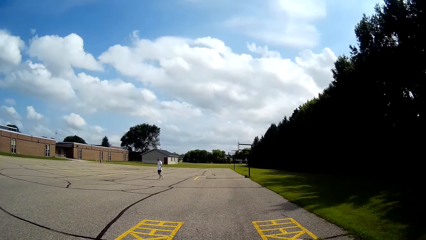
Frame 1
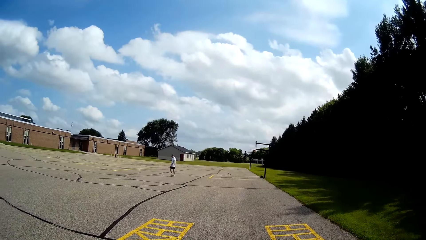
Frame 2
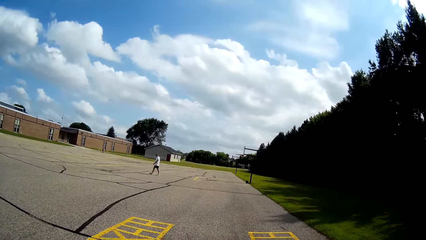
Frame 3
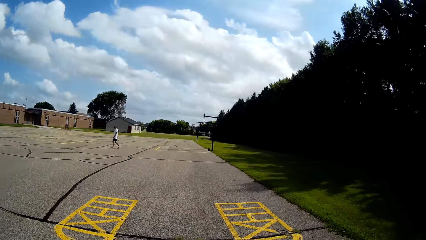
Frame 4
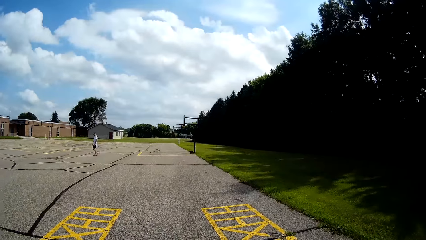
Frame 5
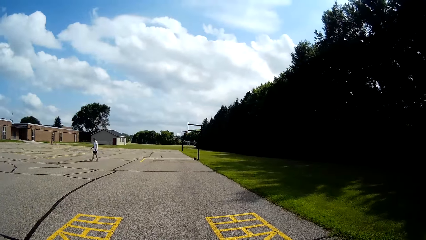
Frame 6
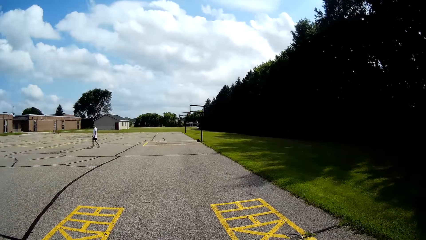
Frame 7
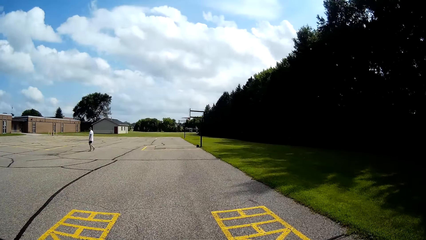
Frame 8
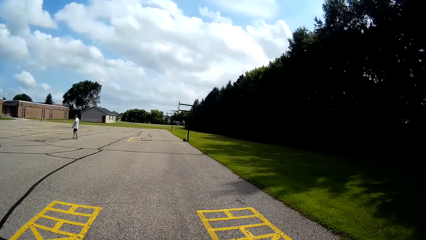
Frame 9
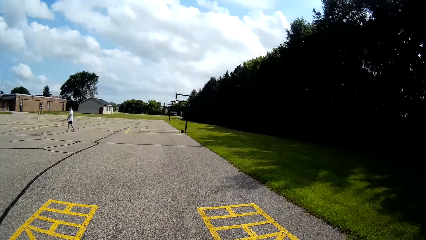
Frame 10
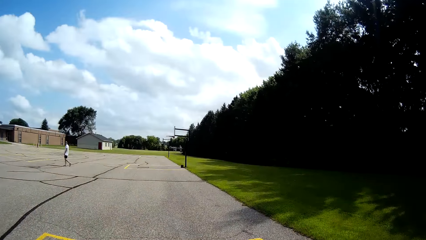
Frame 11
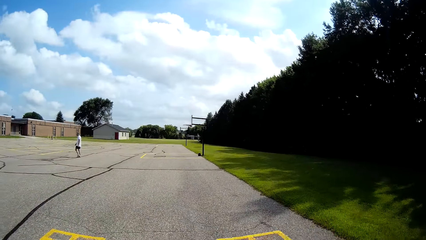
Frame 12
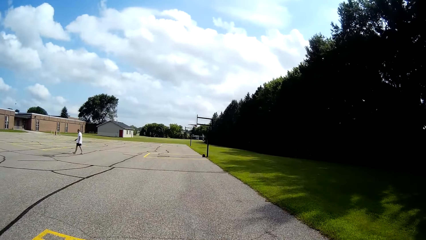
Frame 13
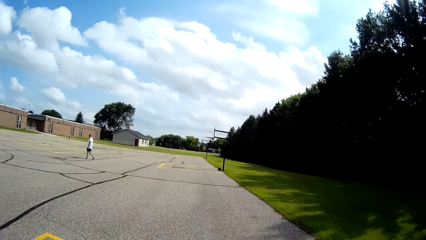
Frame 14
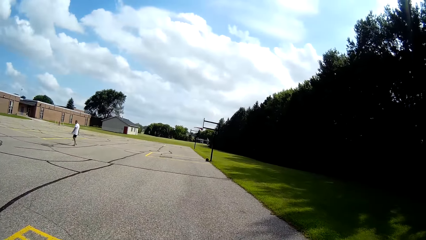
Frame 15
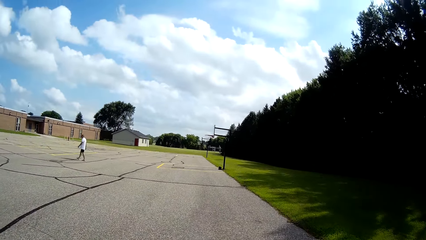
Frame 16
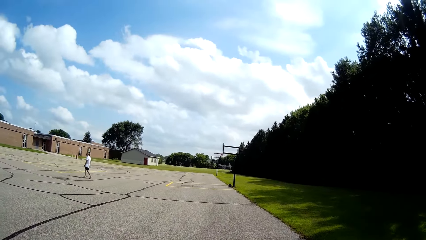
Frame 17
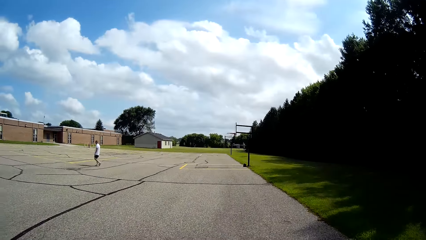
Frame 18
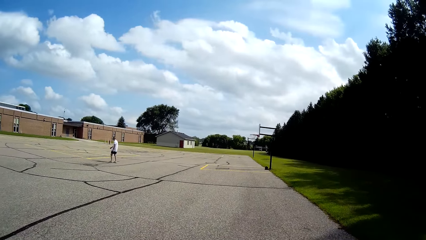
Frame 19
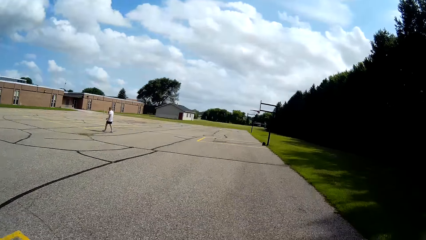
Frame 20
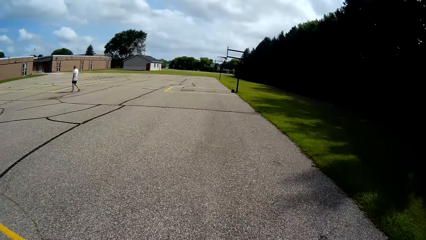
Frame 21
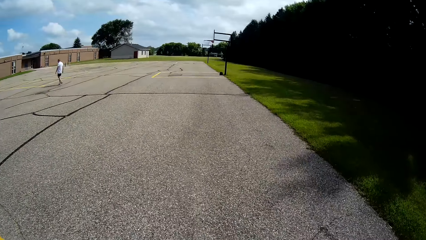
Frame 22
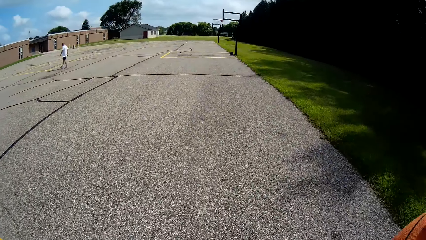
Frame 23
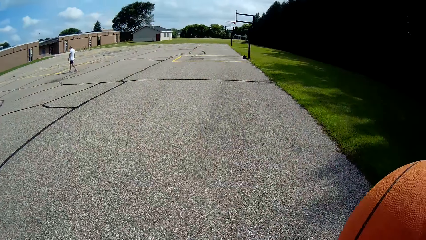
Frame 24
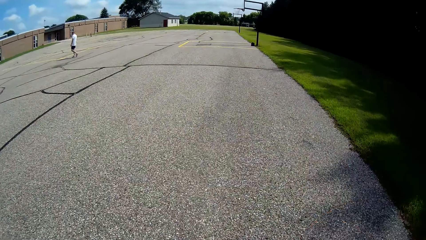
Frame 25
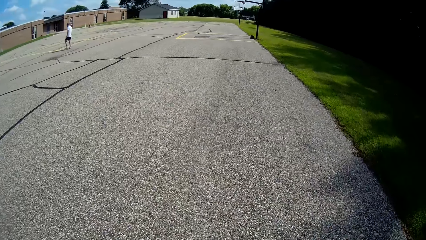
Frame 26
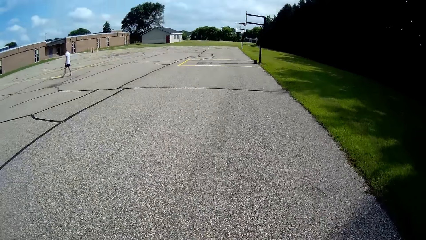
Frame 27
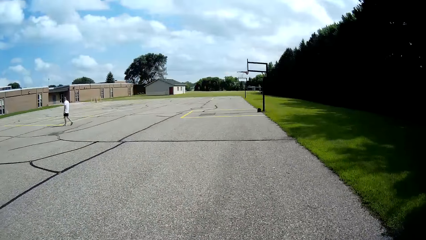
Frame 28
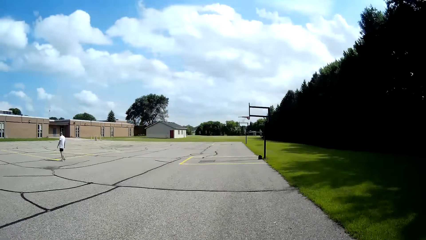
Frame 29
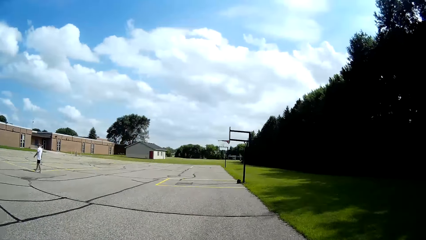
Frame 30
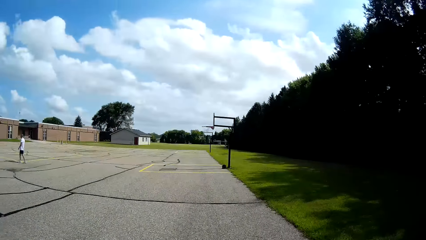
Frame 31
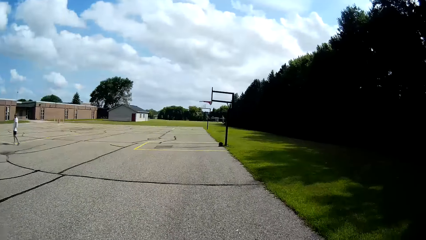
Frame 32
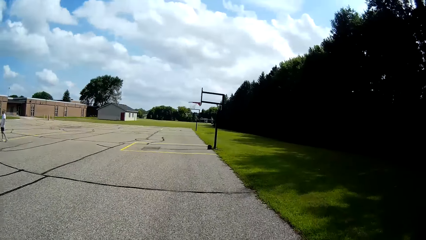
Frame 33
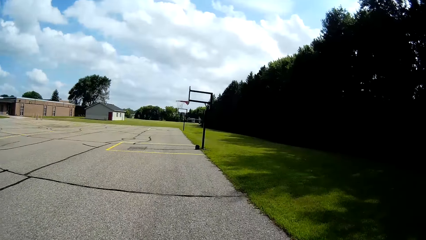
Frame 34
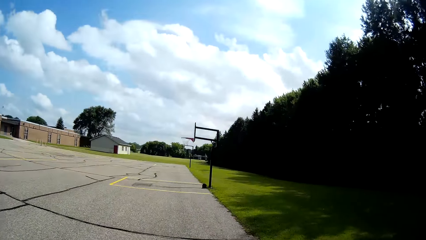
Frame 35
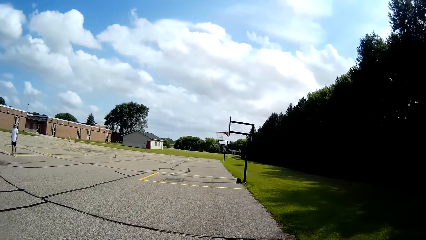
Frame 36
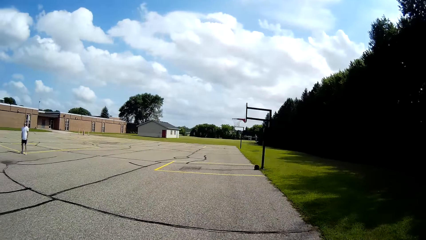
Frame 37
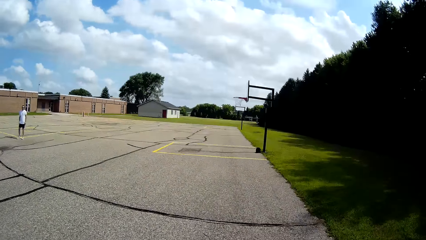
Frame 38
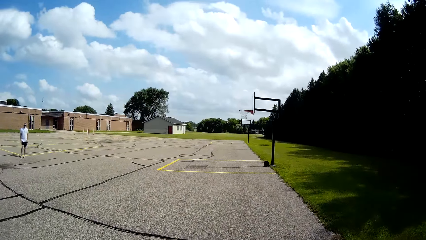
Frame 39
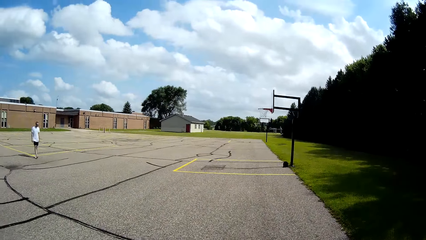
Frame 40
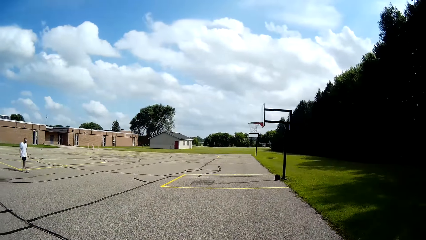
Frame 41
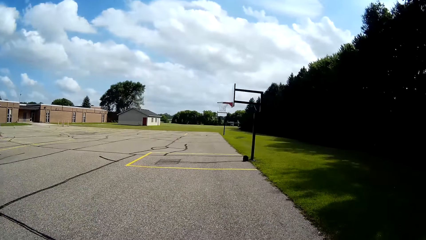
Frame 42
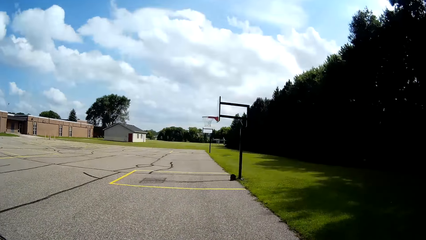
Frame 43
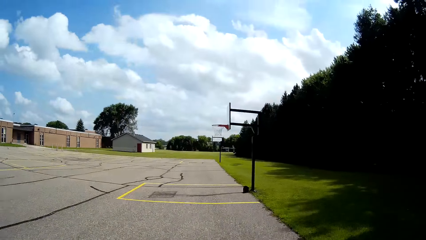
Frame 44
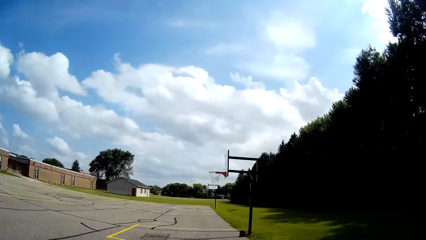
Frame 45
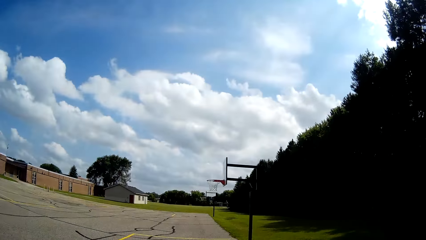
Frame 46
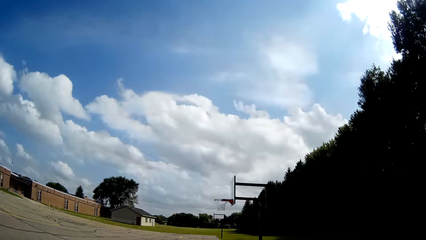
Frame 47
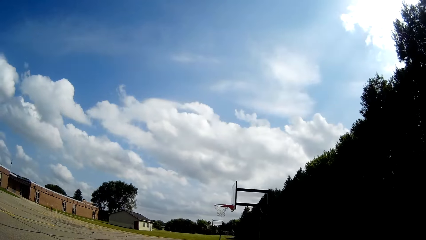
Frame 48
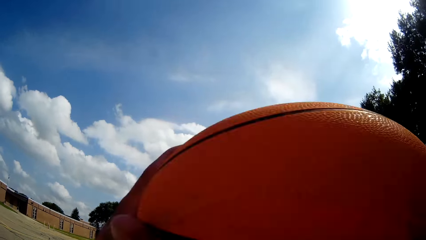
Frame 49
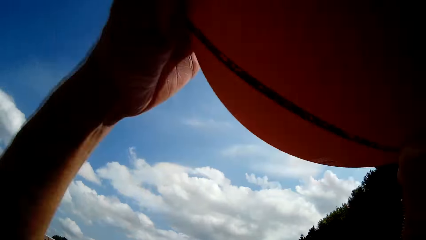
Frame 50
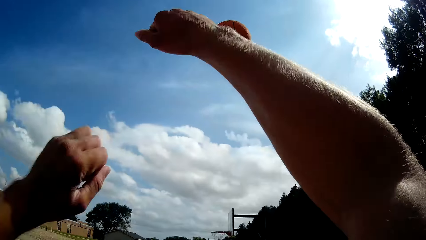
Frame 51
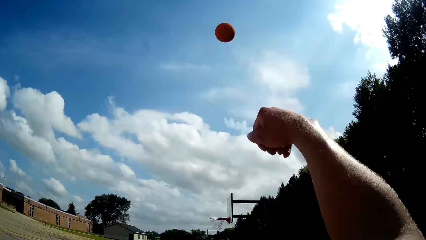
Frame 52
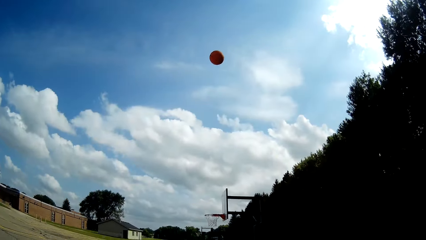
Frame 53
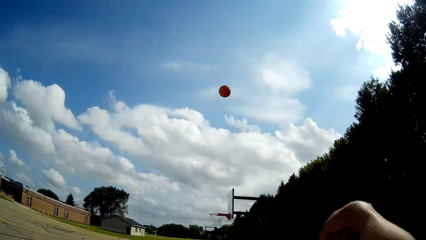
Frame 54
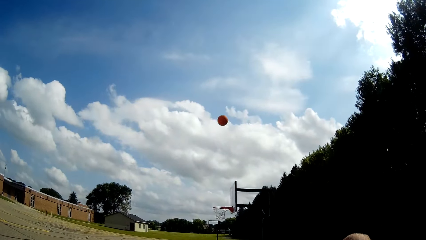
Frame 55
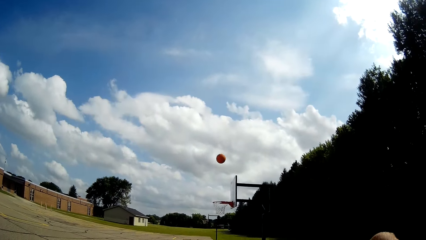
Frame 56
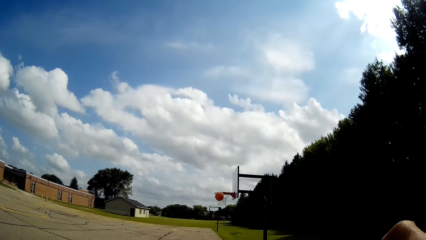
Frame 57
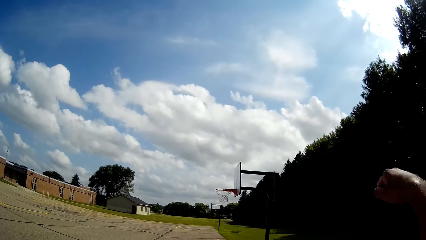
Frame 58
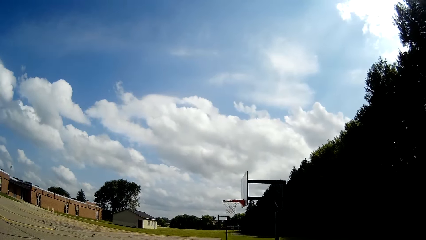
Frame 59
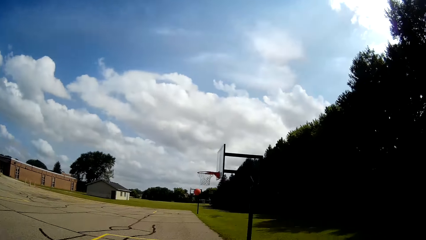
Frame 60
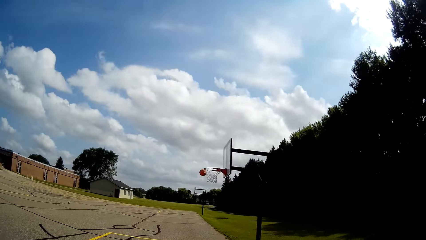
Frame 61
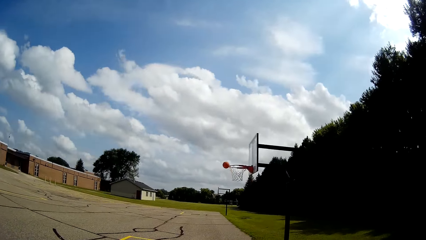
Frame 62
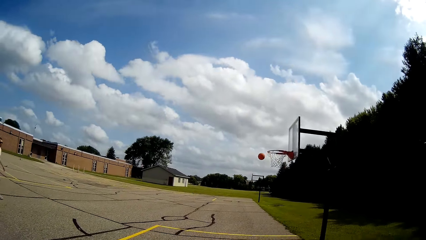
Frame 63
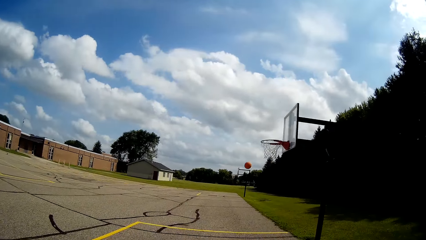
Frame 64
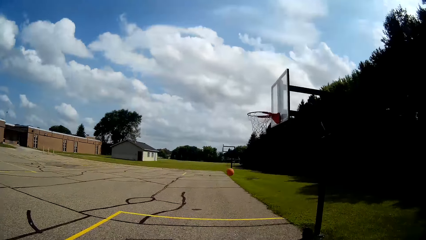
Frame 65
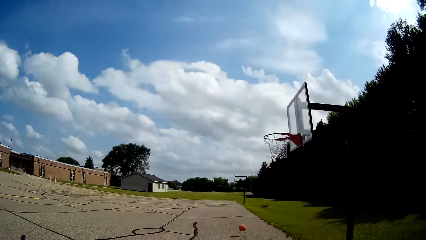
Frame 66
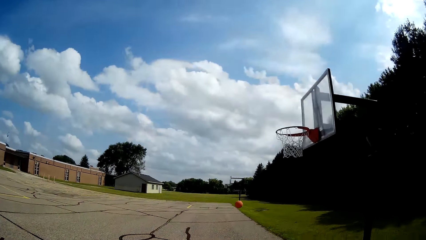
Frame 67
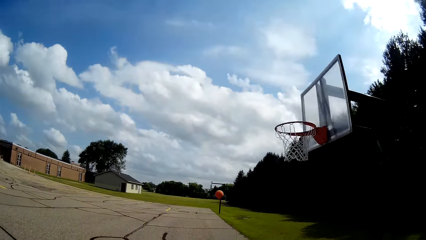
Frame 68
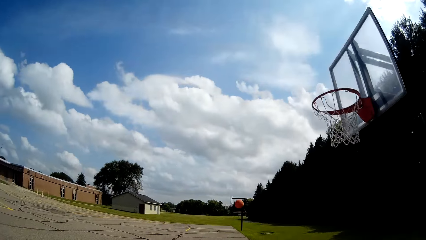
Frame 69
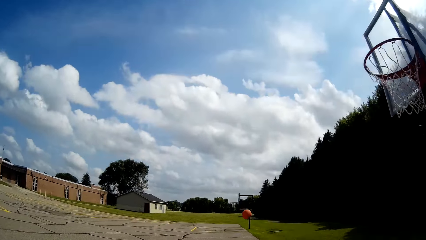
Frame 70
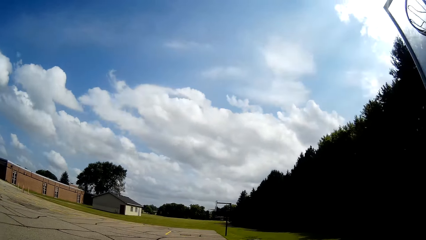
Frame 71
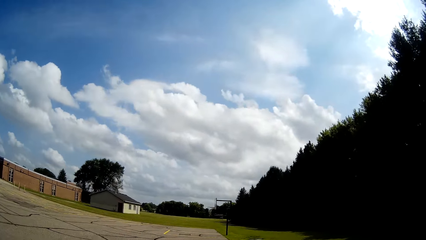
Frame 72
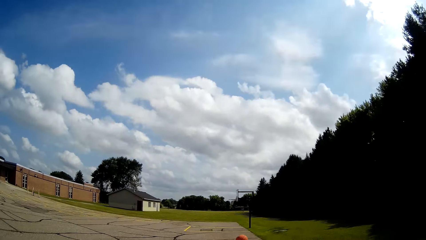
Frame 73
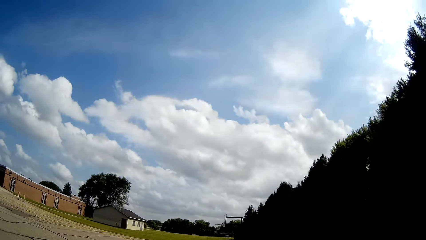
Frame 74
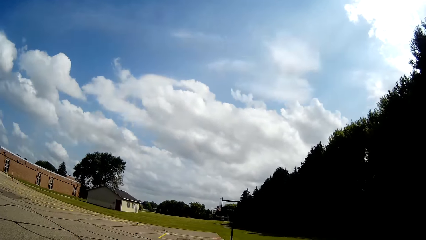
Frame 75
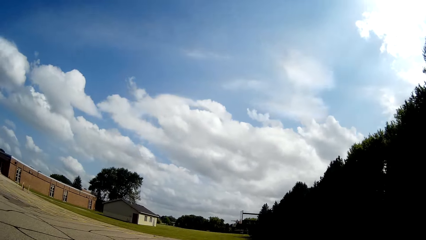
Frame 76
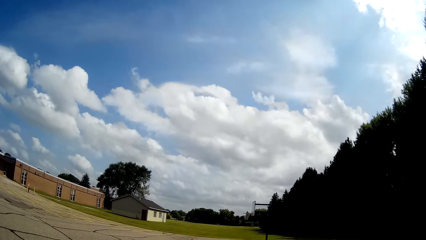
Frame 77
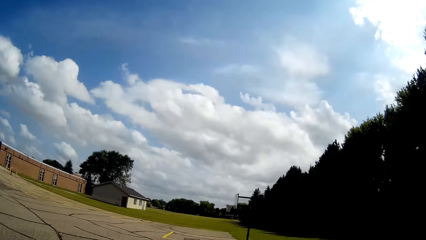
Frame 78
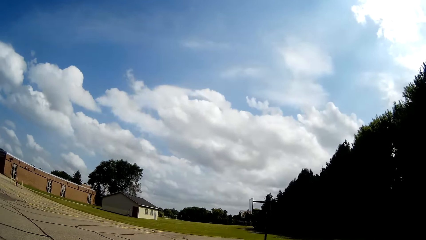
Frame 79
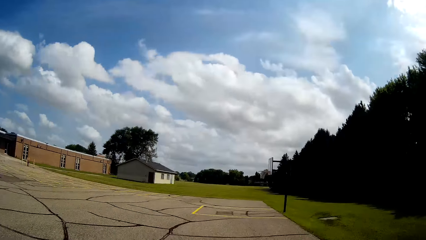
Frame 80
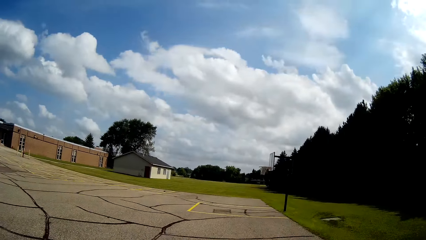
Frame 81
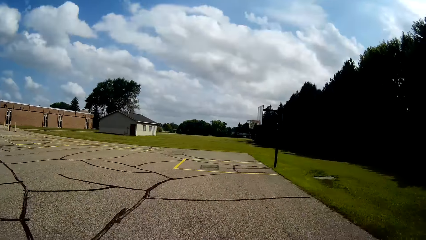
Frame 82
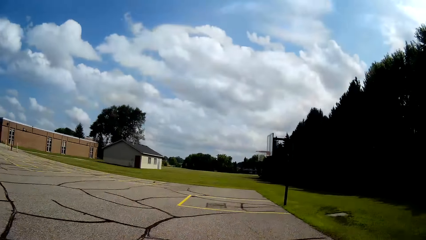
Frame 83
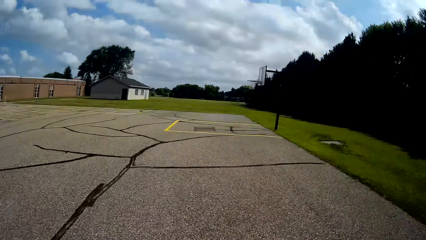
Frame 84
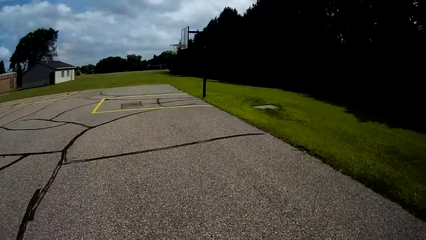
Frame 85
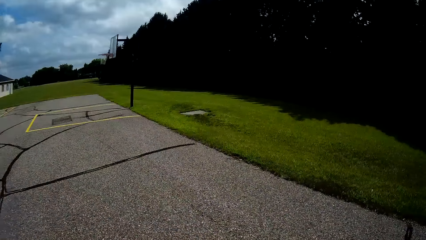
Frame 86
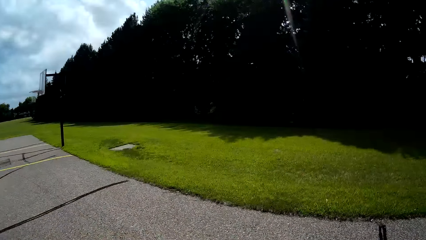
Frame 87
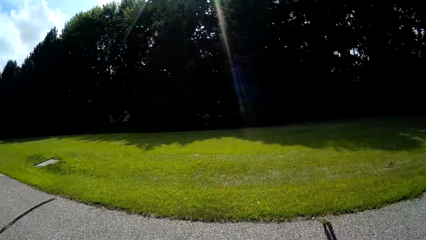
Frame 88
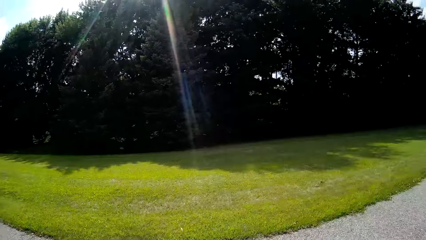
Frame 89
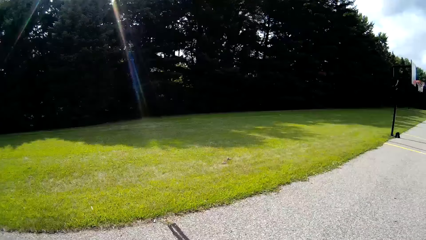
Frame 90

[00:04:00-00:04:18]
The camera wearer bounces the basketball on the floor with his hands. He throws the basketball toward the rim with his hands. He runs after the ball. He bounces the basketball on the floor with his hands.
